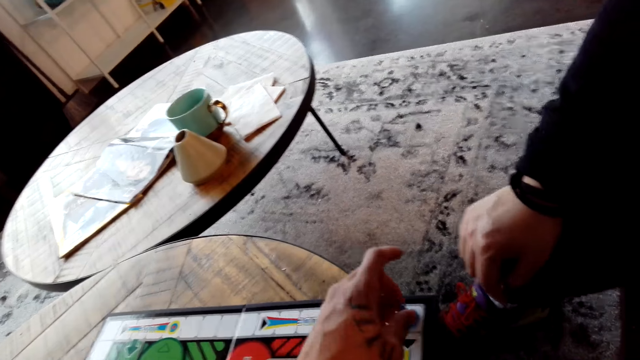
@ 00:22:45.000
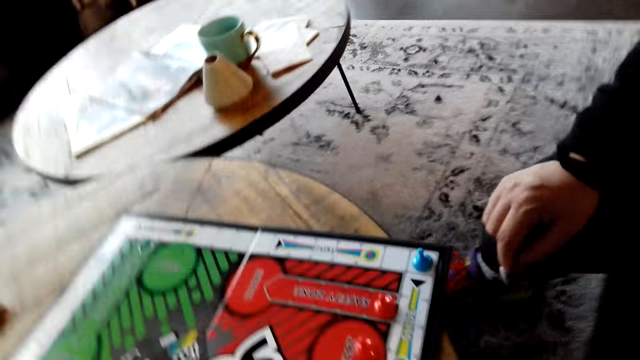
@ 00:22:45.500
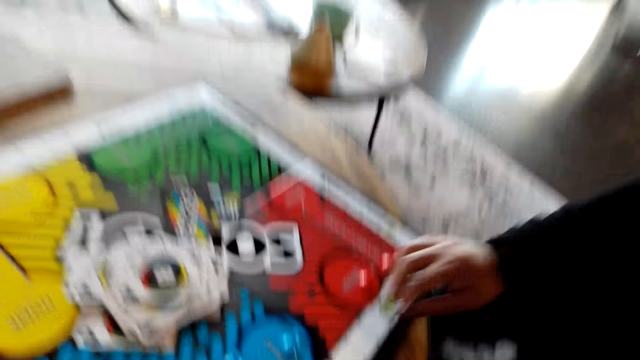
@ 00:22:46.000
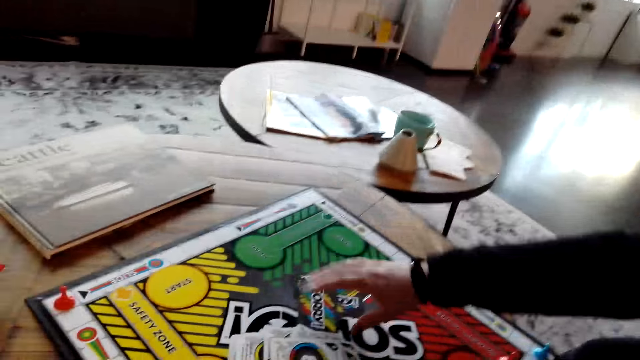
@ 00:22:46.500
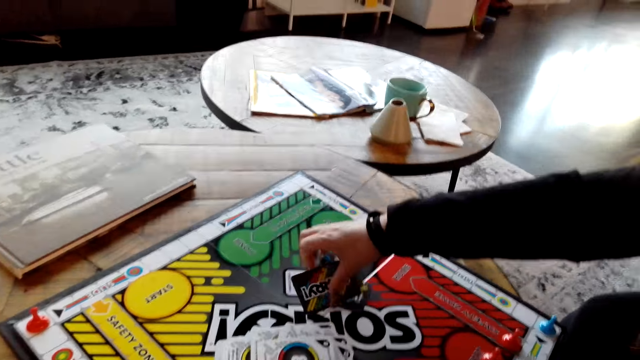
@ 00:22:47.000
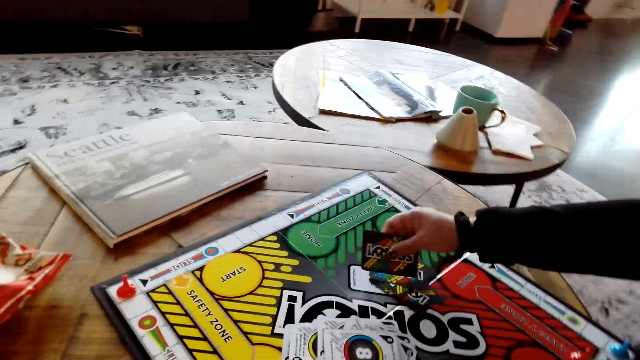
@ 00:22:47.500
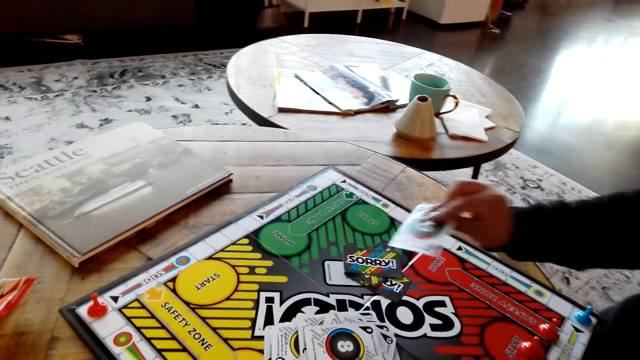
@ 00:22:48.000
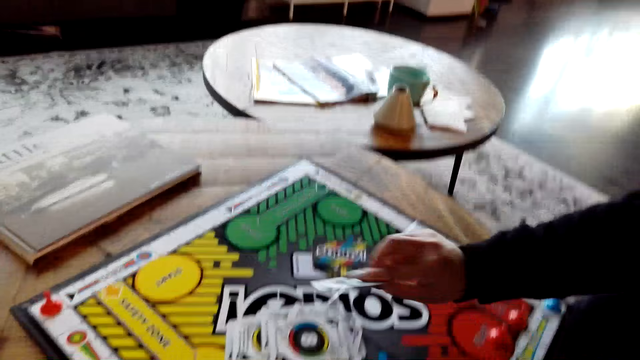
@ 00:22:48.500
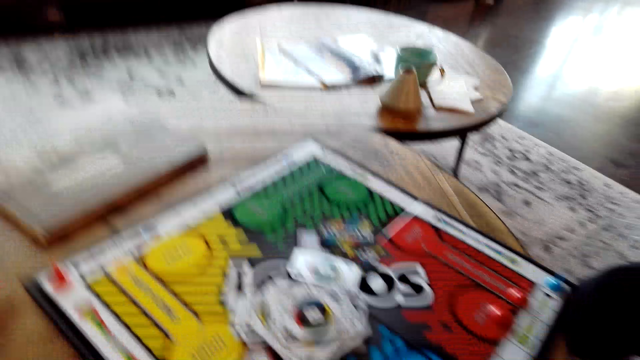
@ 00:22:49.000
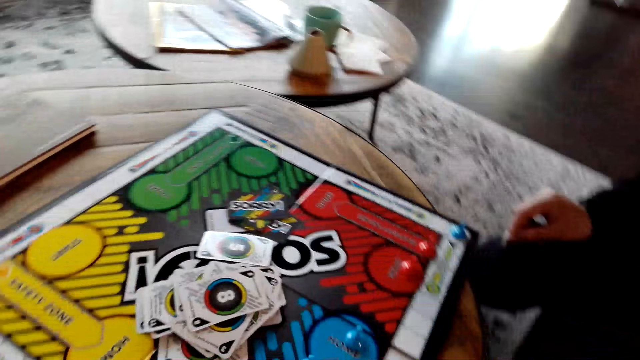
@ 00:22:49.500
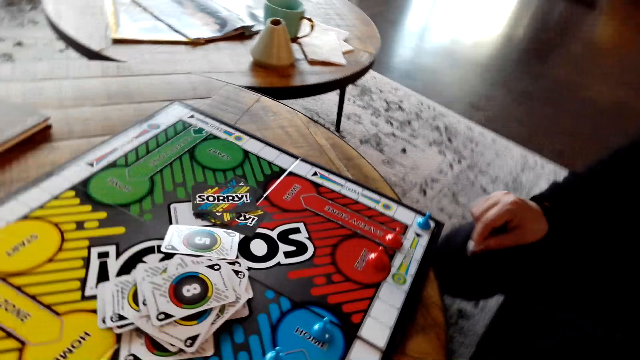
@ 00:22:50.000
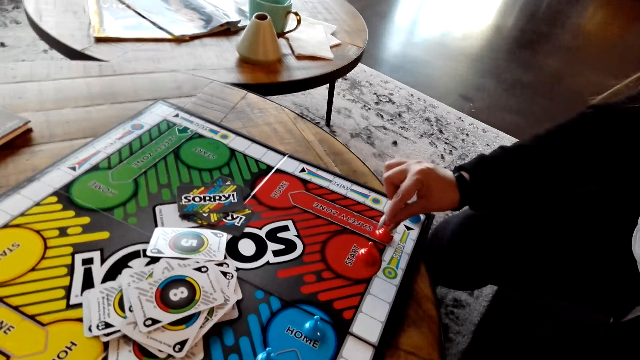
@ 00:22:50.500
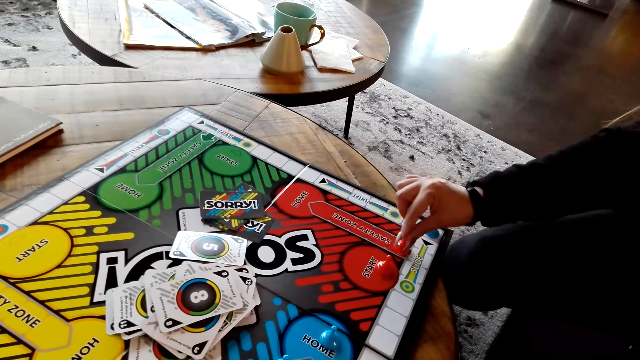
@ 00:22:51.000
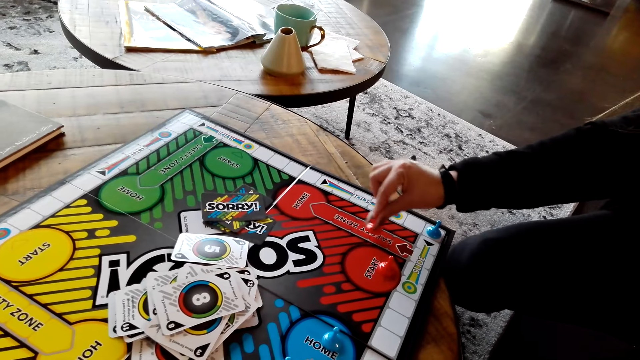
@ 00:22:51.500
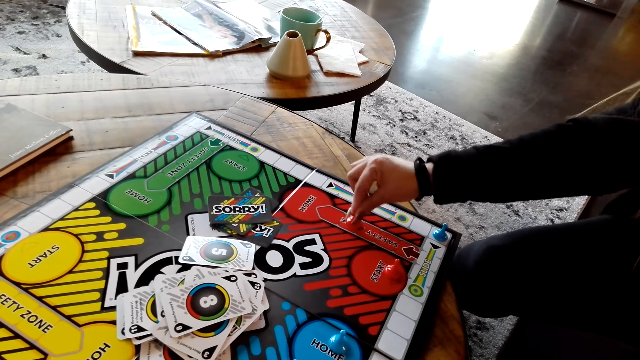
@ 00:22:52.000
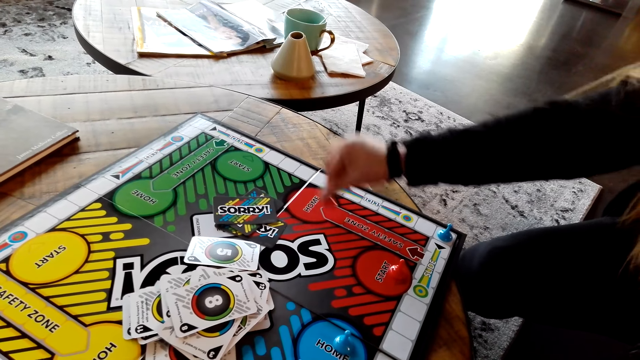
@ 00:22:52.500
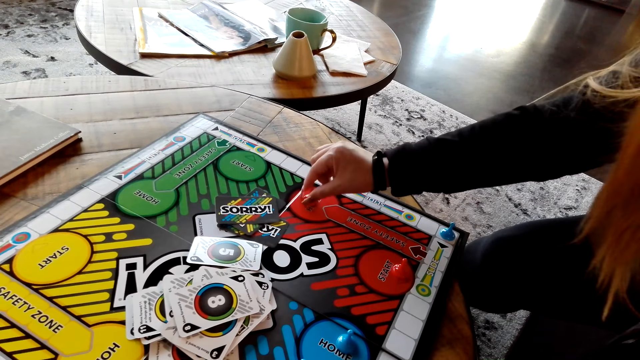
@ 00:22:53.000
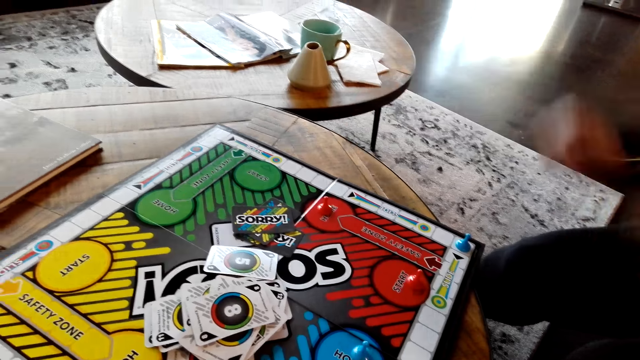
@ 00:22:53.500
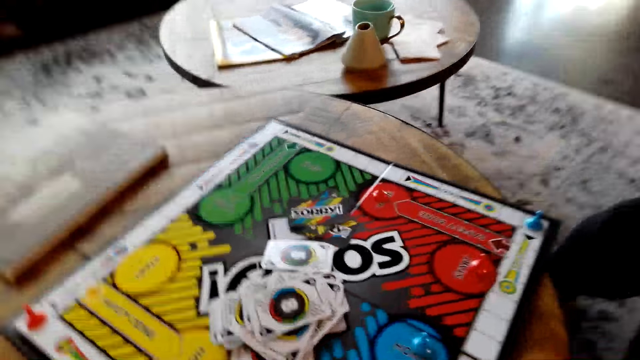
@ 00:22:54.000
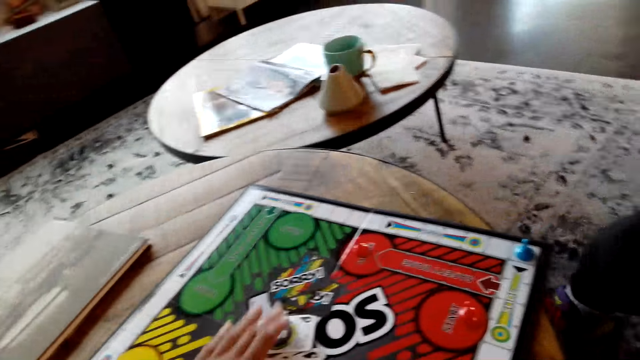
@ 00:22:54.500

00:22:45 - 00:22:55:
A lady picks up the board game card from the table. She puts the board game card on the table. She moves the board game chips on the table.

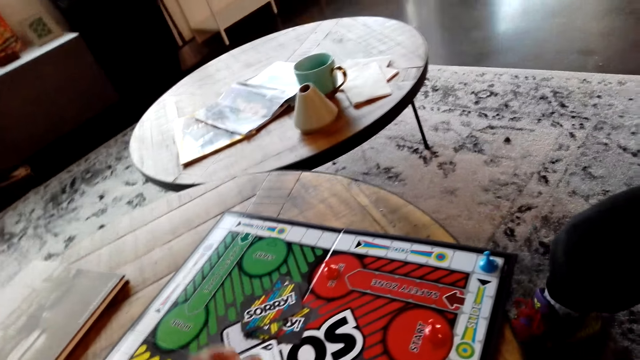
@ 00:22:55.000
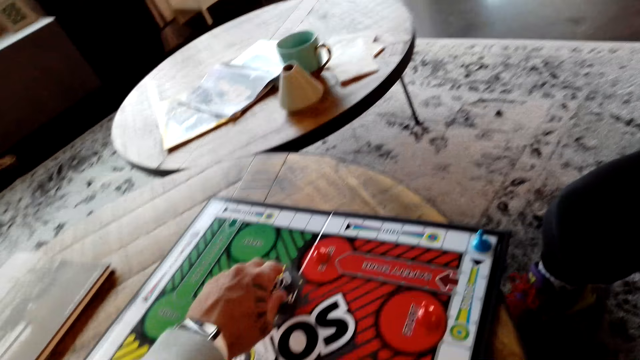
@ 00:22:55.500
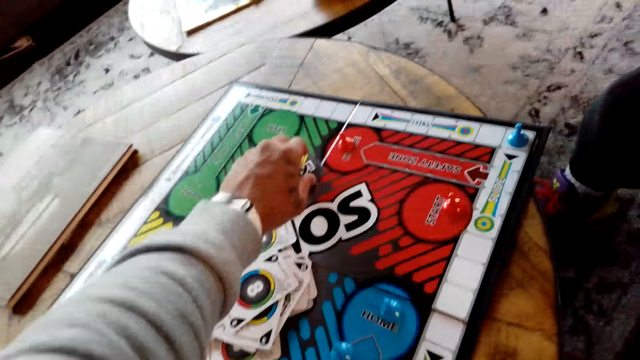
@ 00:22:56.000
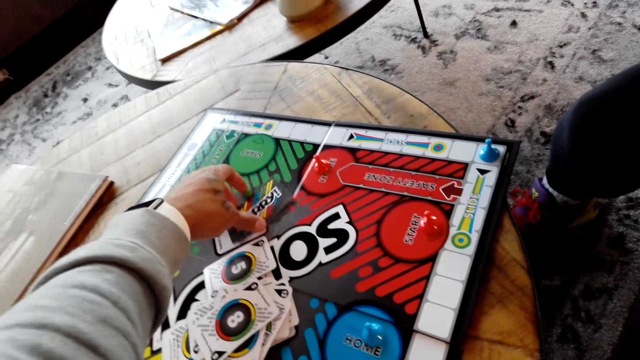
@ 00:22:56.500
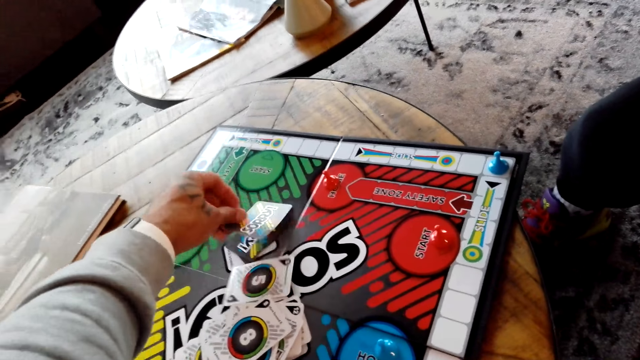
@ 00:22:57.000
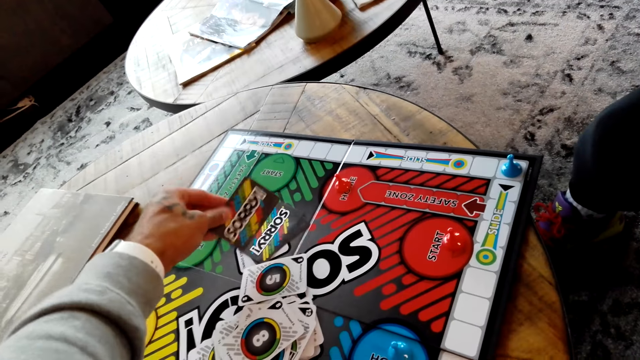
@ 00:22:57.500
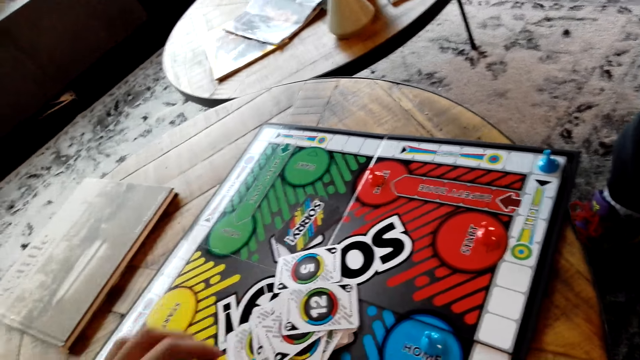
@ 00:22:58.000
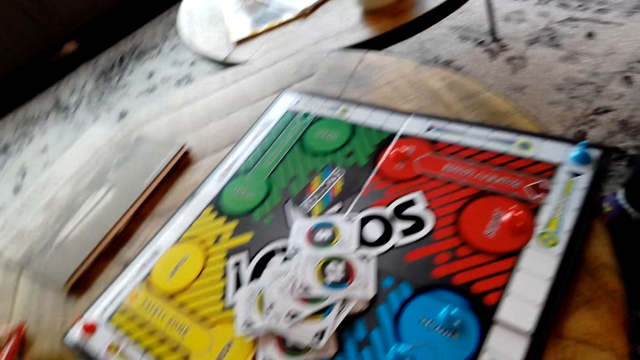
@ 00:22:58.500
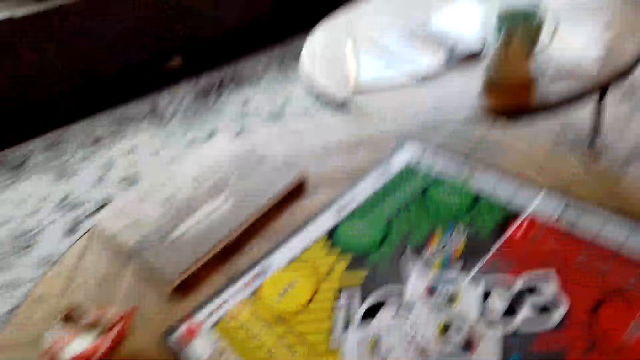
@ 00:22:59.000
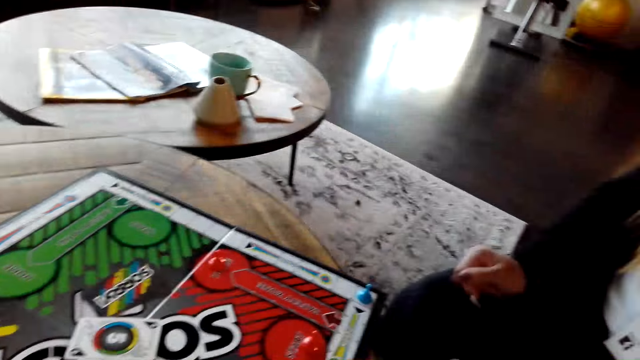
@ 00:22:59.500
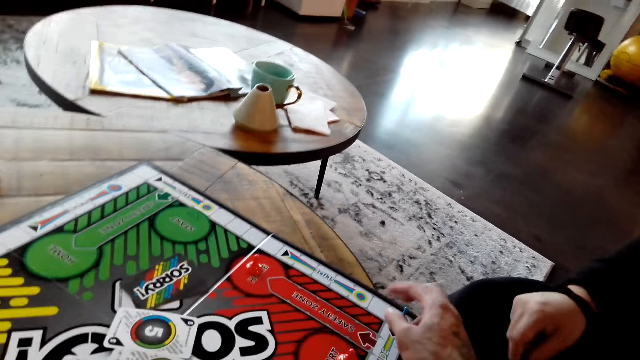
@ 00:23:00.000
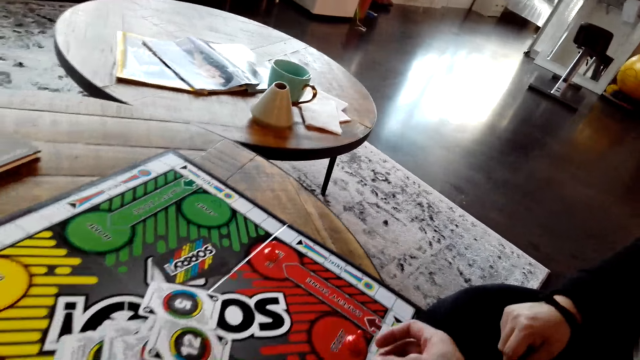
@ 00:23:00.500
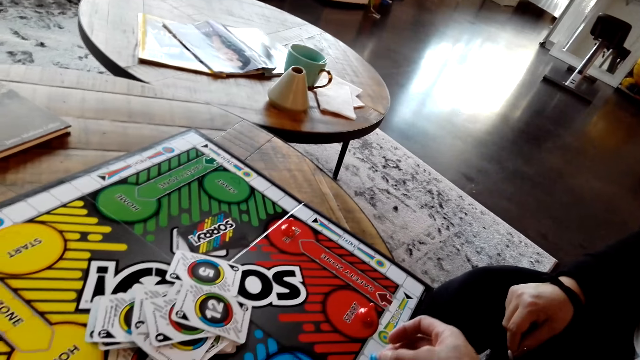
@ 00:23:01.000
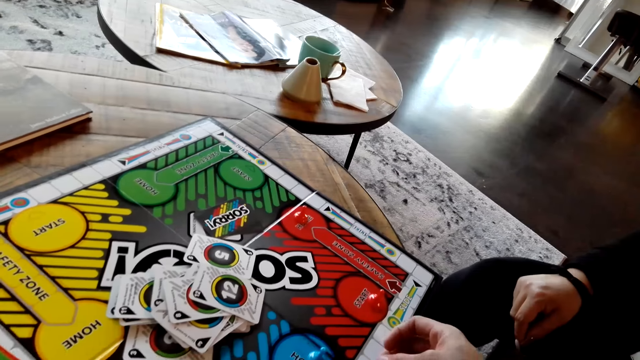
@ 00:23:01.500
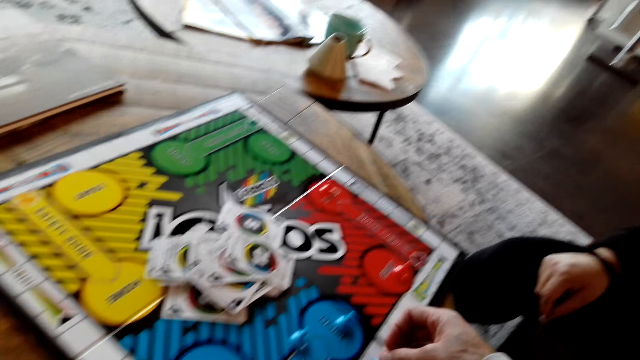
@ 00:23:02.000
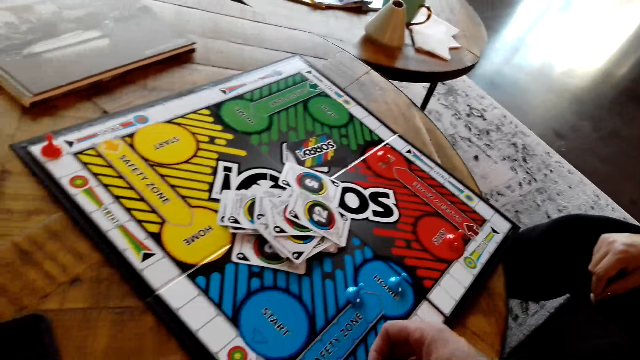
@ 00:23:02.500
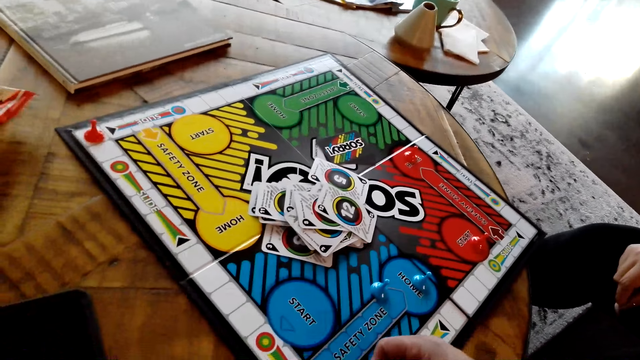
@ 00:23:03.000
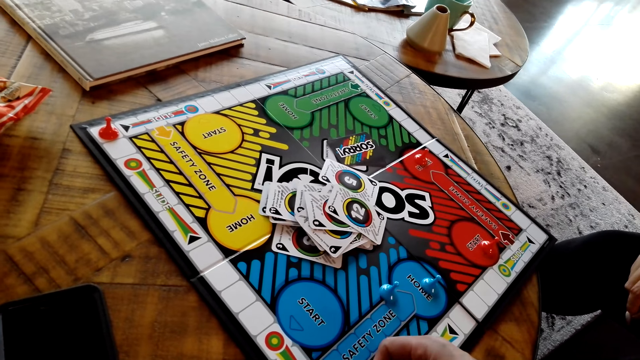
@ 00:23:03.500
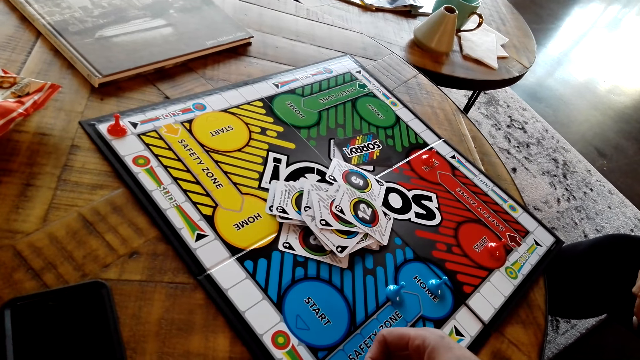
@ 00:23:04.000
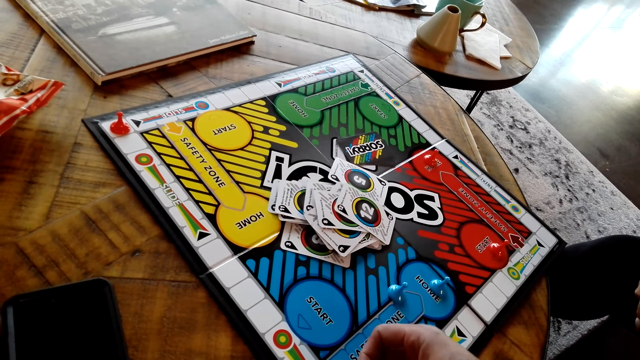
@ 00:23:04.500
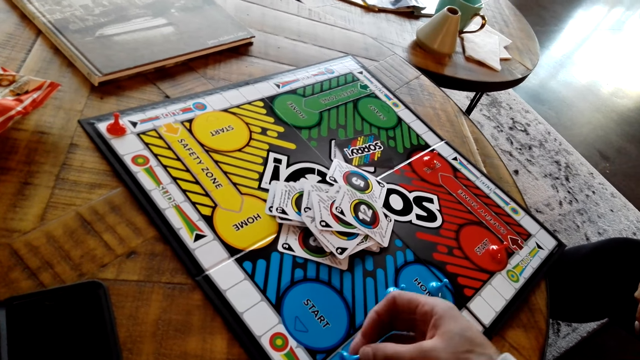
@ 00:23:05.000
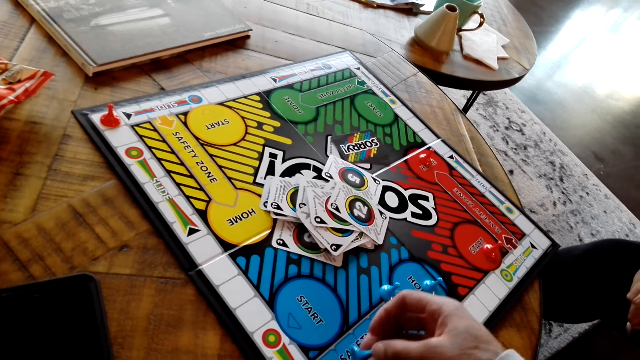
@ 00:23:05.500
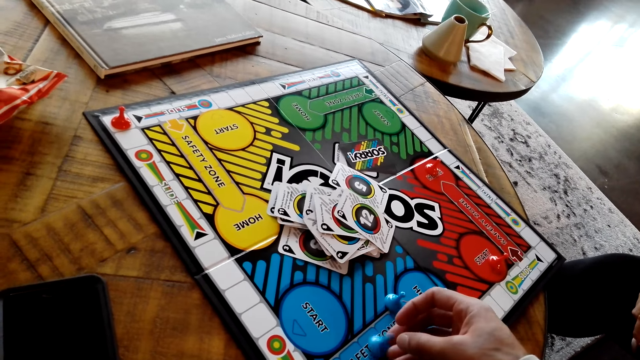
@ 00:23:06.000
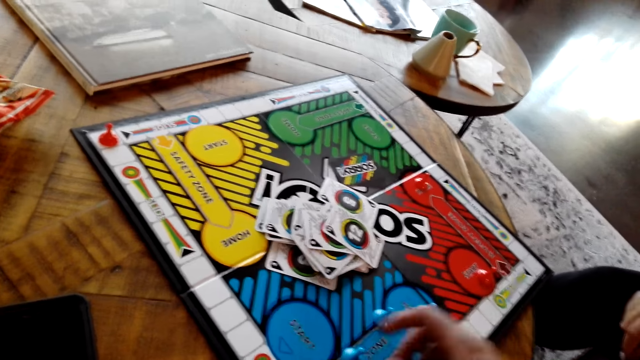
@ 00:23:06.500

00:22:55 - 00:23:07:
The camera wearer picks up the board game card from the table. They move the board game chip on the table.
